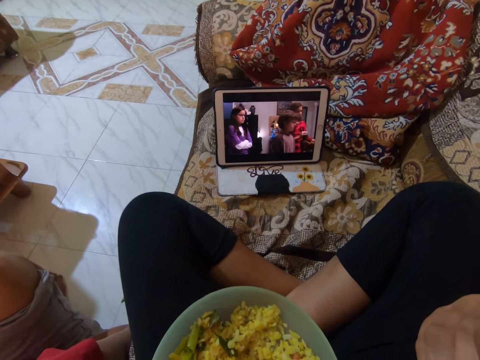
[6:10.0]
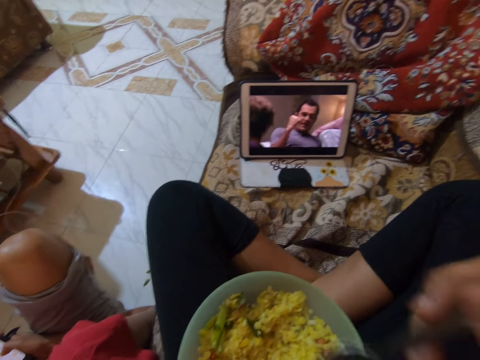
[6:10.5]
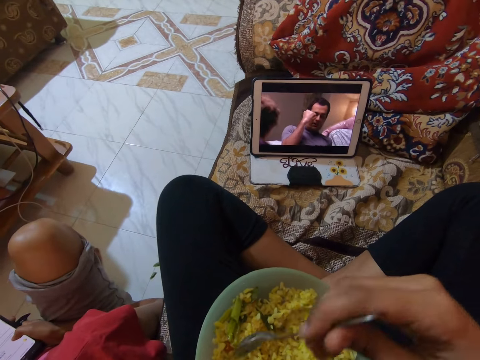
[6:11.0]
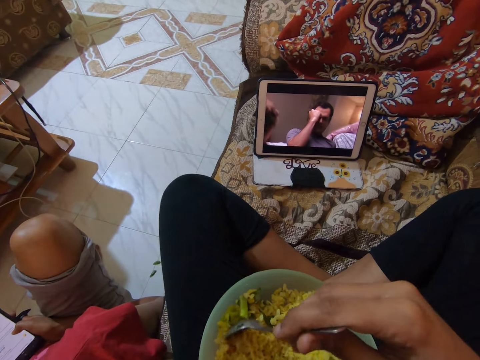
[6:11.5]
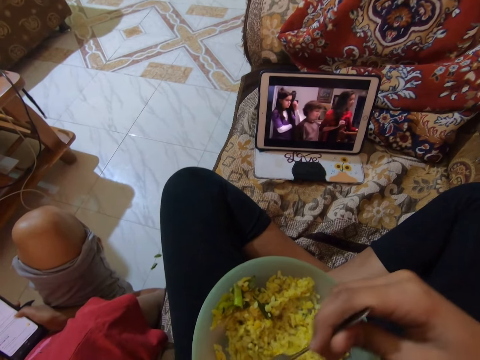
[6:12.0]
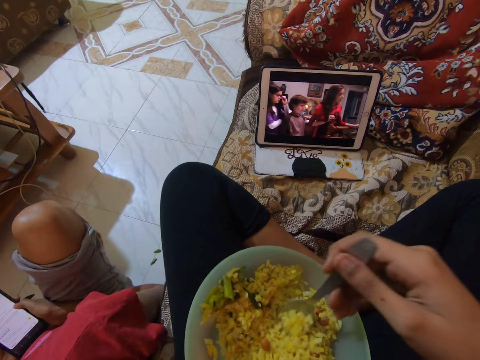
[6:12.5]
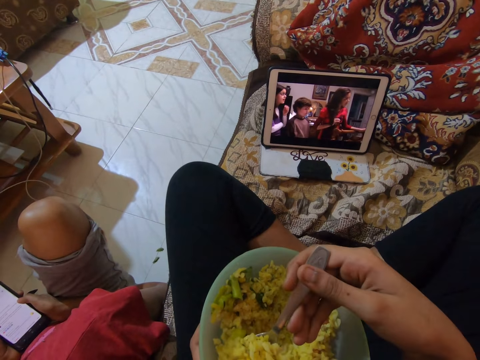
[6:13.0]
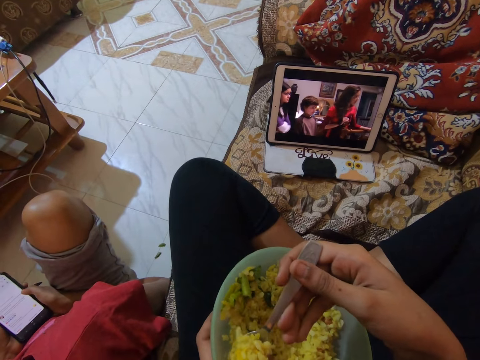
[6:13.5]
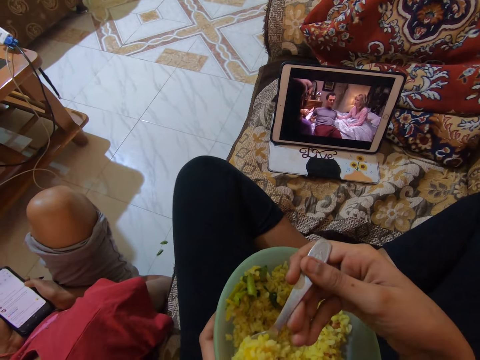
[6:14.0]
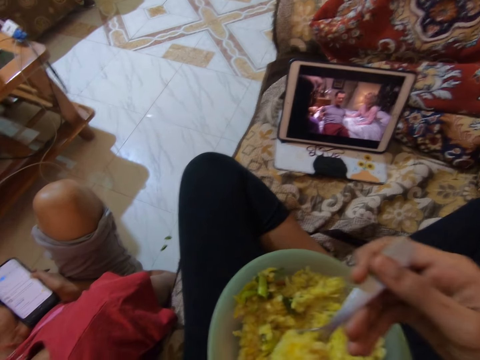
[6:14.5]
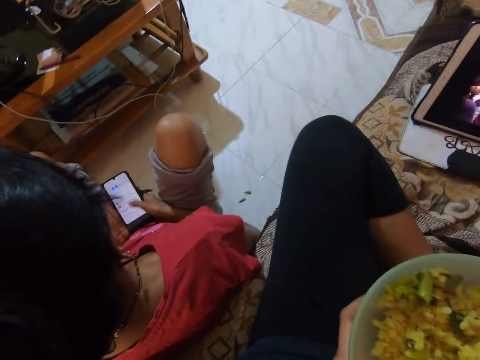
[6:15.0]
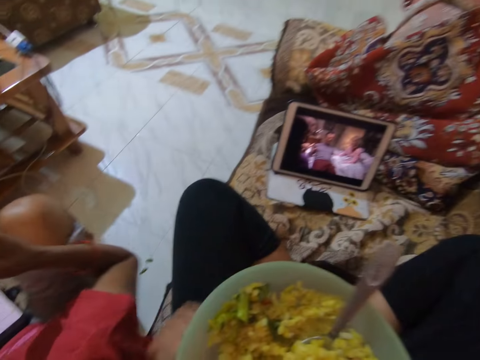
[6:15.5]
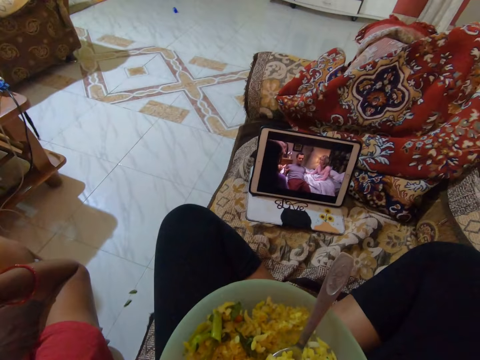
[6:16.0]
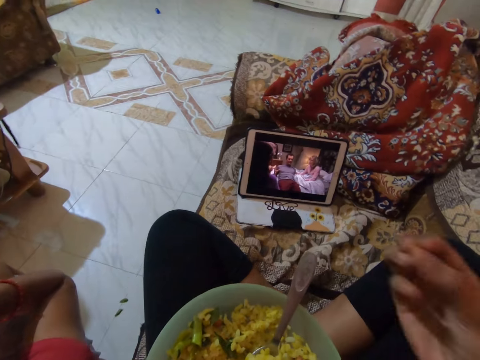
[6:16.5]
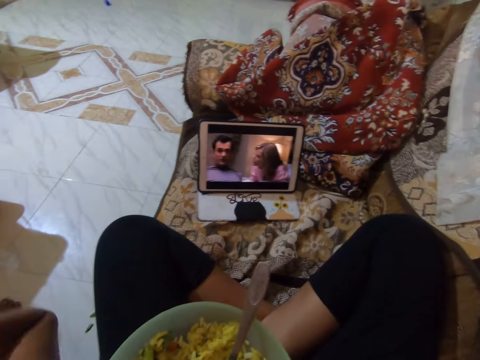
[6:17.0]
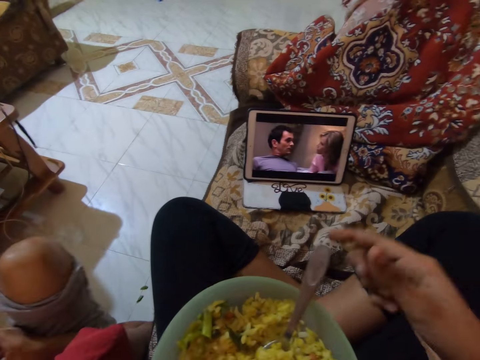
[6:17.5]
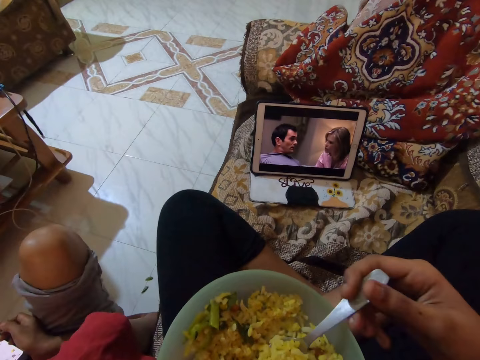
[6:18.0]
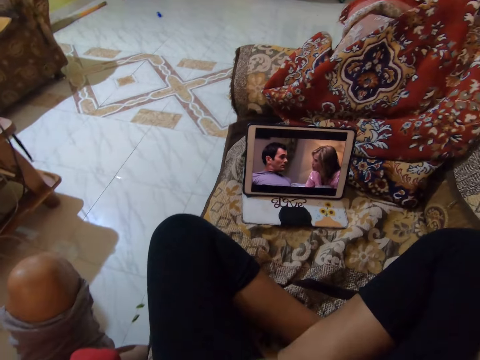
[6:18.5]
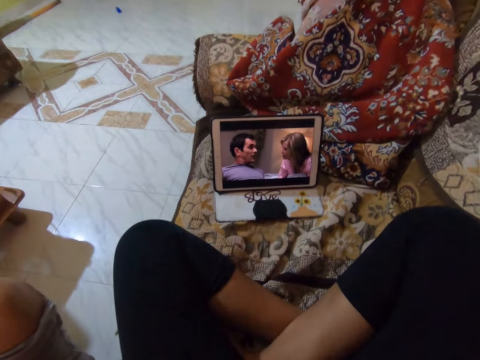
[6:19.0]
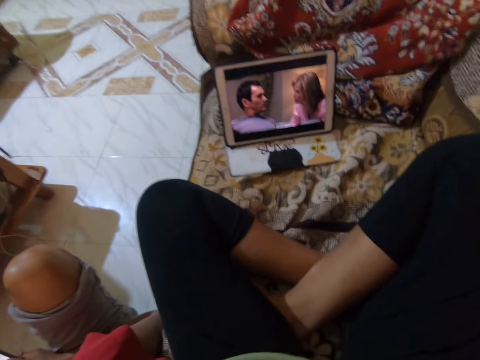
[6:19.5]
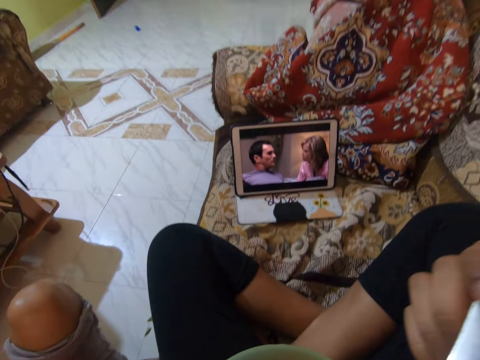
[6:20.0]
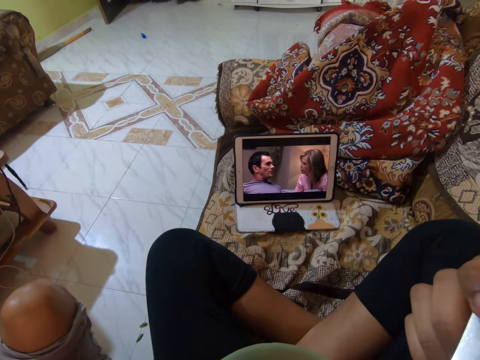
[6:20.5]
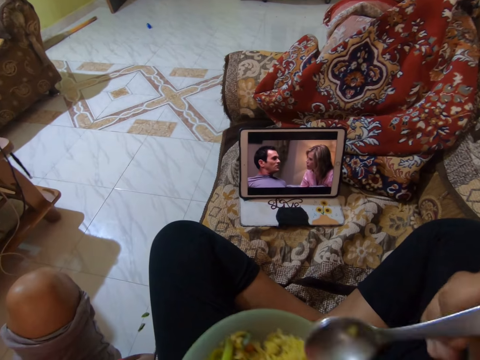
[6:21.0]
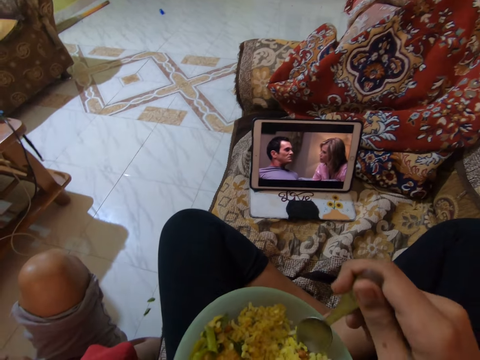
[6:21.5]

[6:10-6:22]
The camera wearer scoops rice with a spoon. They eat. They watch. They hold the spoon with the right hand. They watch. They scoop the rice with the spoon.

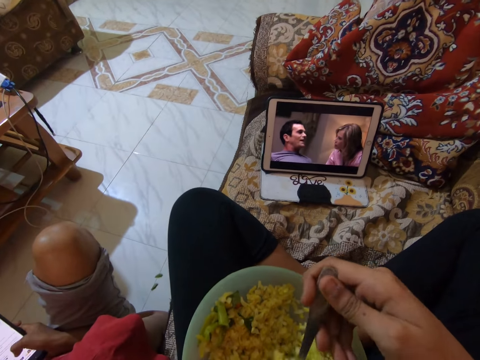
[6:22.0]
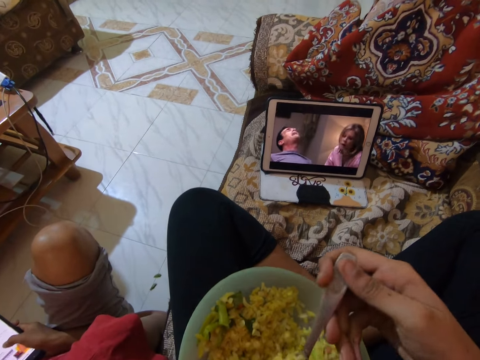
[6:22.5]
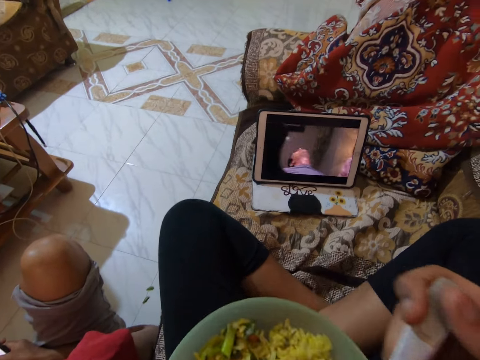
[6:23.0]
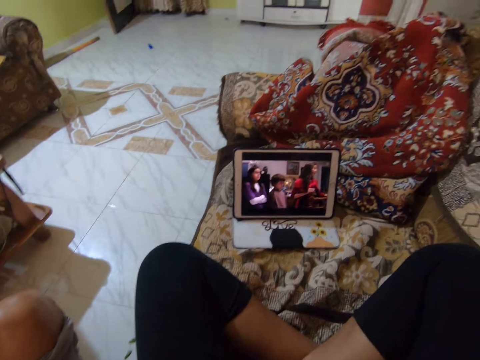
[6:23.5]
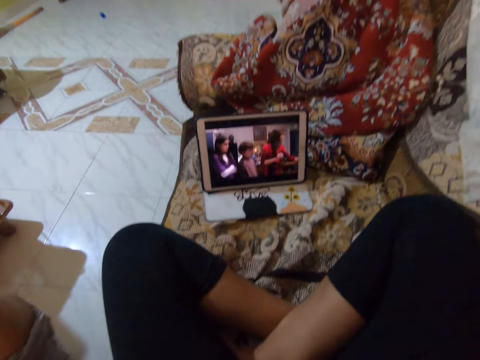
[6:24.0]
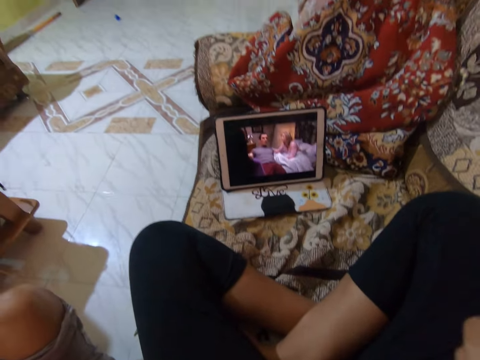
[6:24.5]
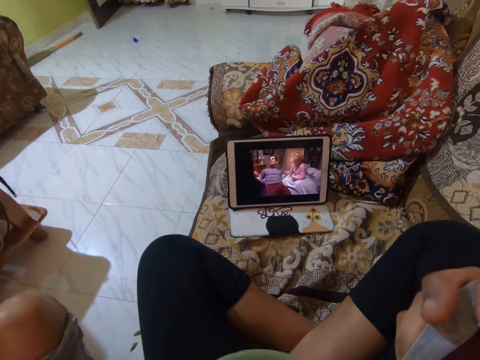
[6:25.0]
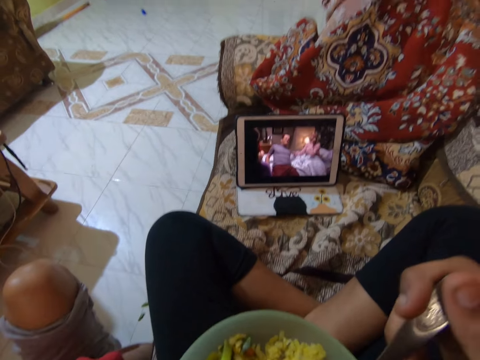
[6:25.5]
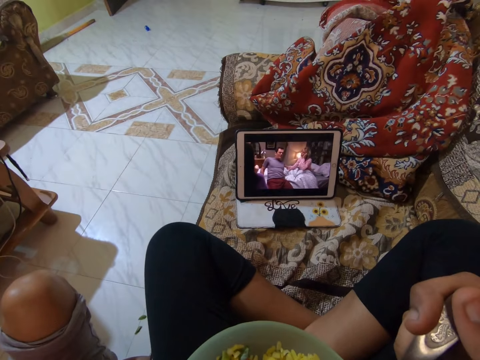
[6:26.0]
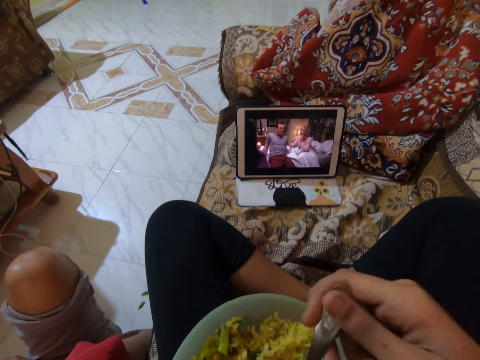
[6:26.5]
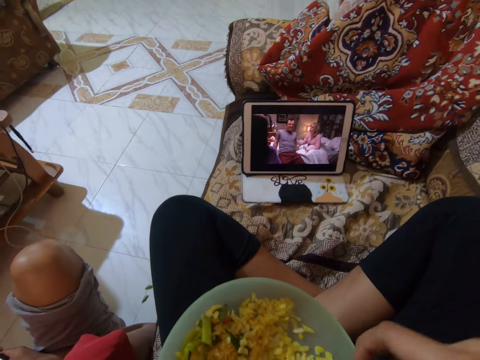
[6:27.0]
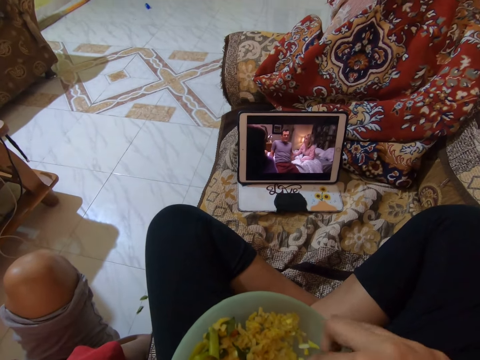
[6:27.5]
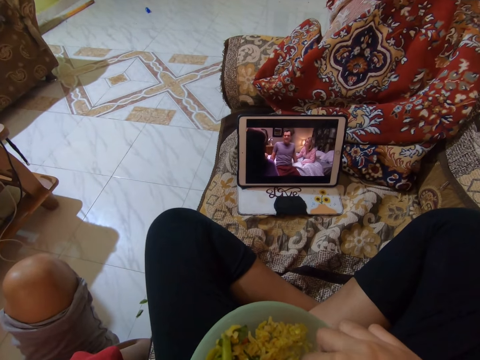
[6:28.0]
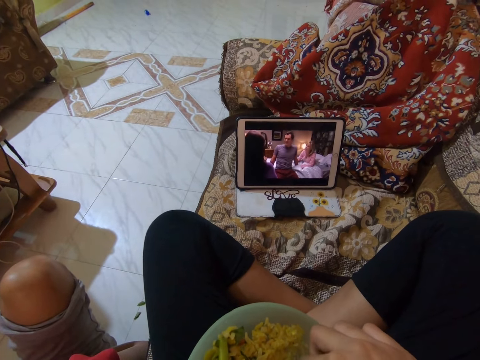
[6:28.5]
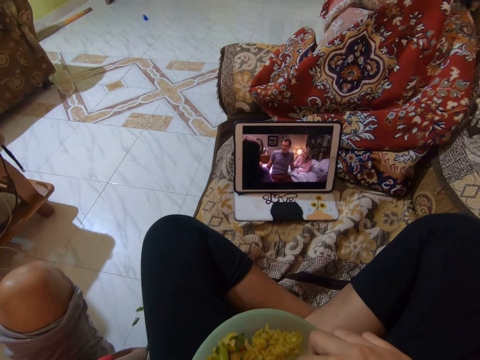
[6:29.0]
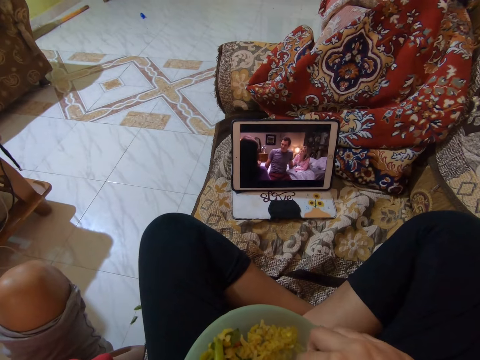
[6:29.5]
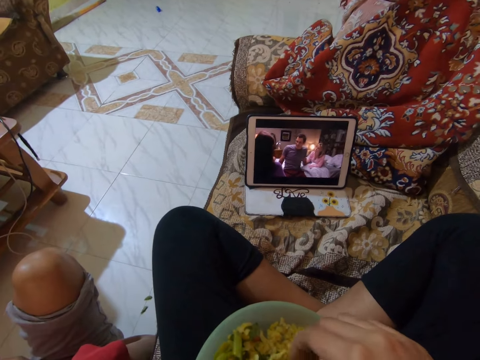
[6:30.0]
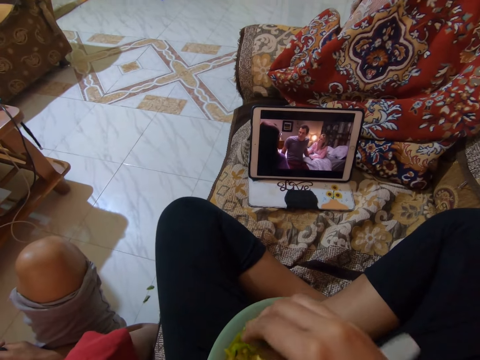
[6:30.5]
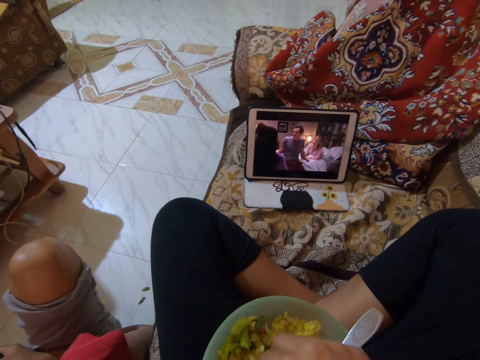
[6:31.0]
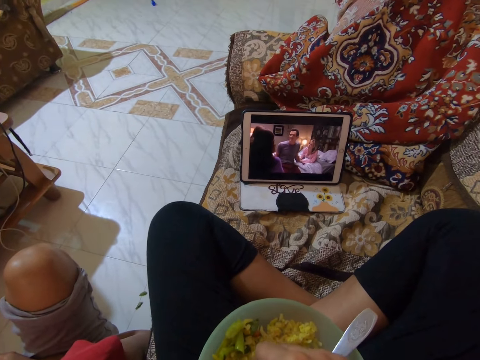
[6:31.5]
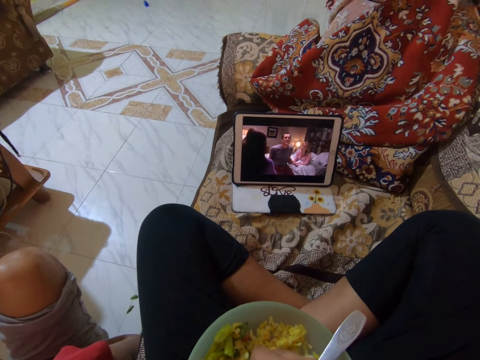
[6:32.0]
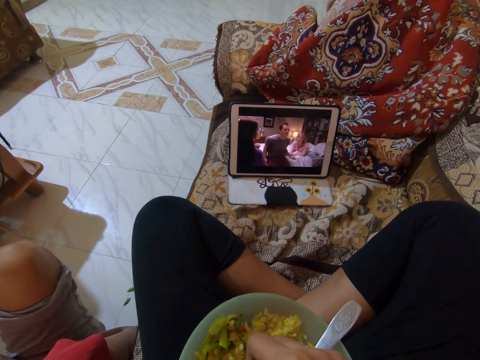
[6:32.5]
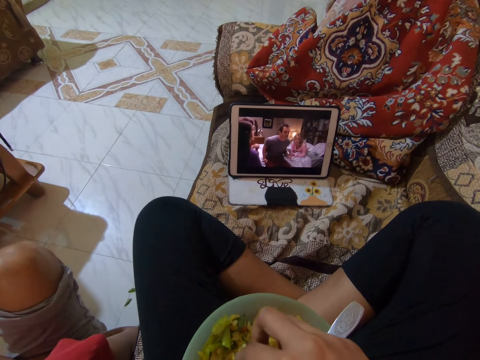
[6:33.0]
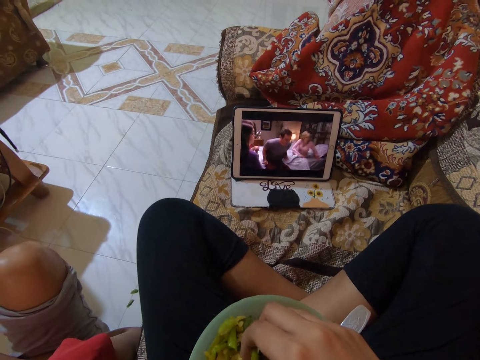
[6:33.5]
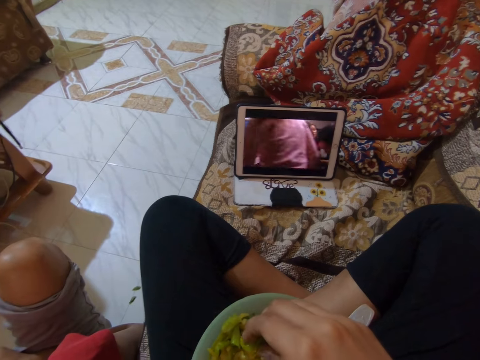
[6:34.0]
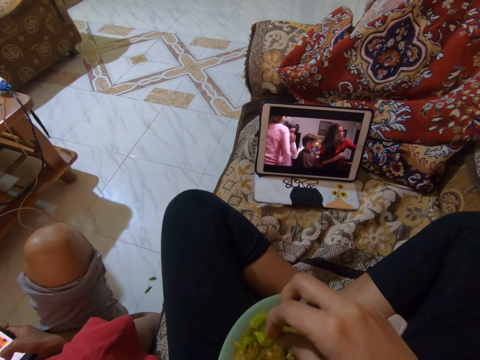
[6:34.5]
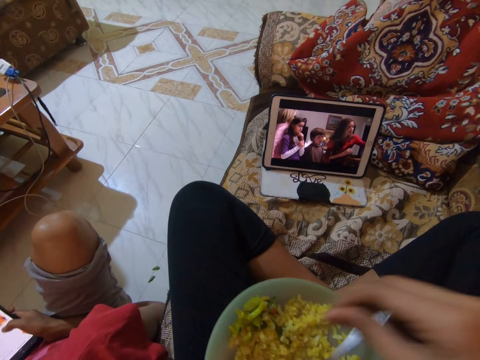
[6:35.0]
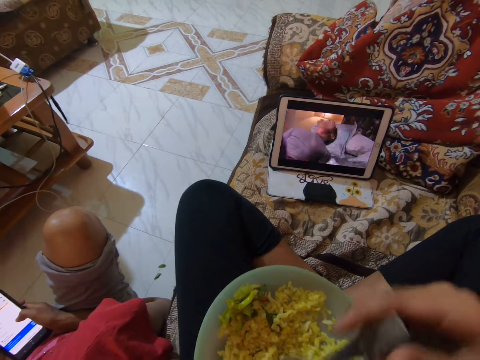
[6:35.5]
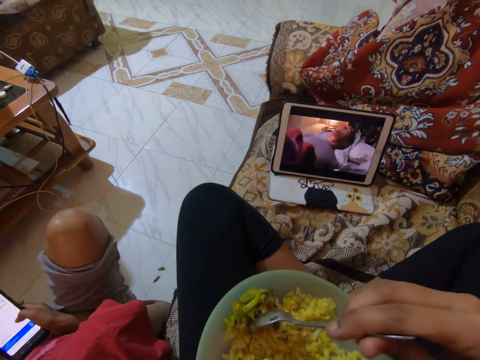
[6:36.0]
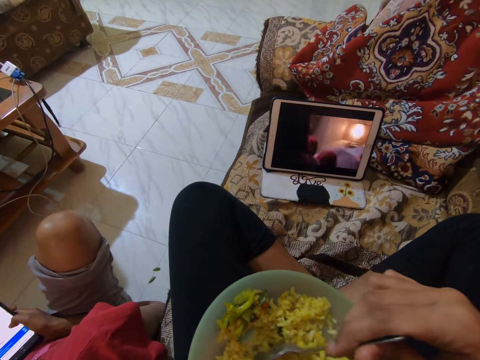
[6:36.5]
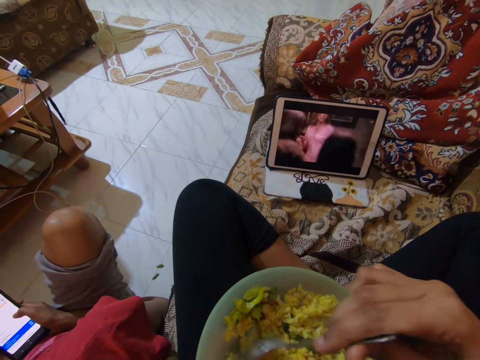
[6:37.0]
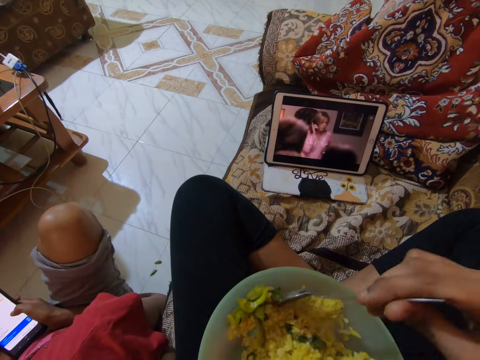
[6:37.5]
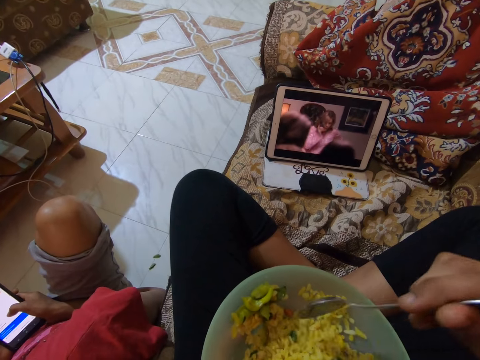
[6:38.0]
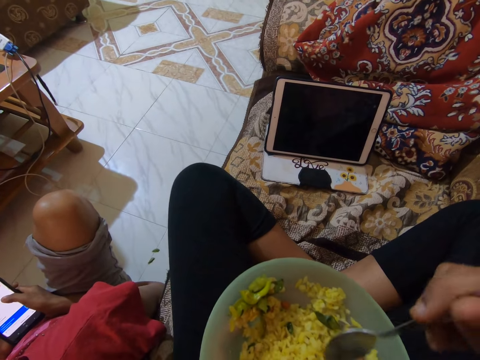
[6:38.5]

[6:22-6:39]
The camera wearer eats the rice. They watch a movie with a tablet. They drop a spoon in the plate. They move something in the plate. They pick up the spoon with the right hand. They play around with food.
